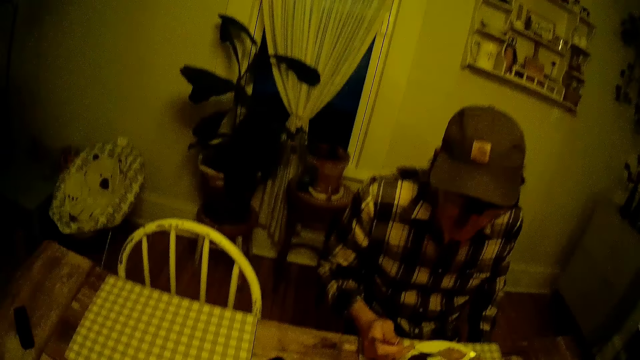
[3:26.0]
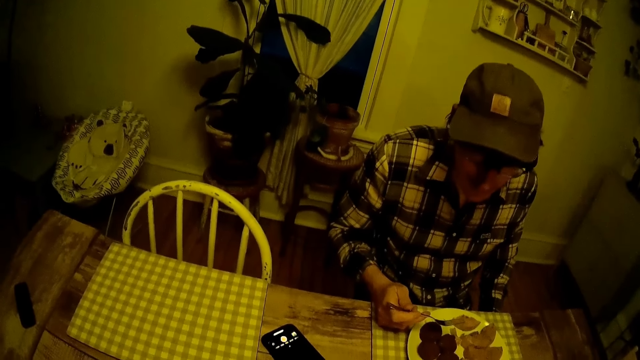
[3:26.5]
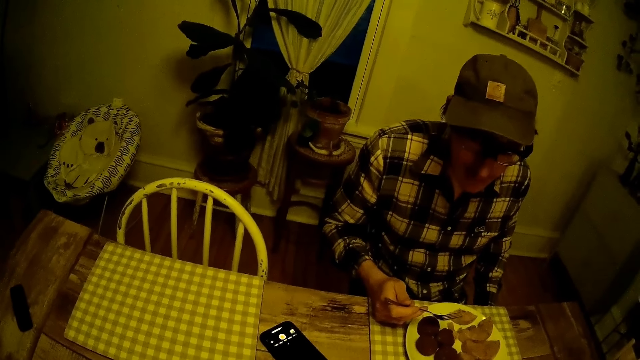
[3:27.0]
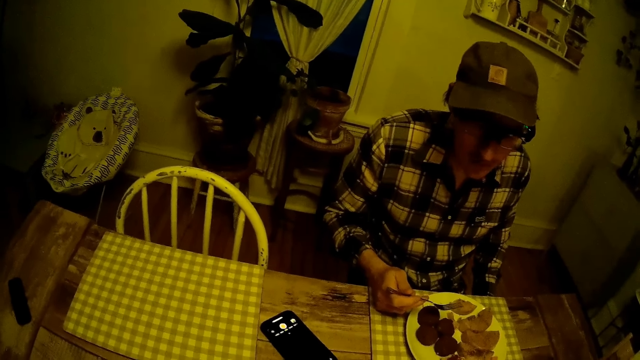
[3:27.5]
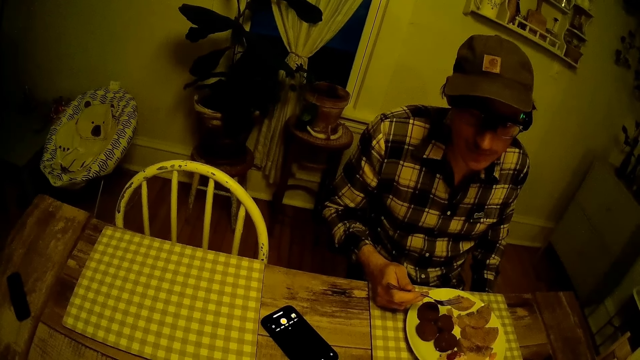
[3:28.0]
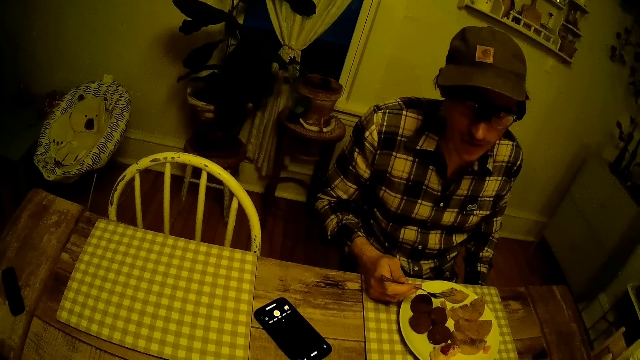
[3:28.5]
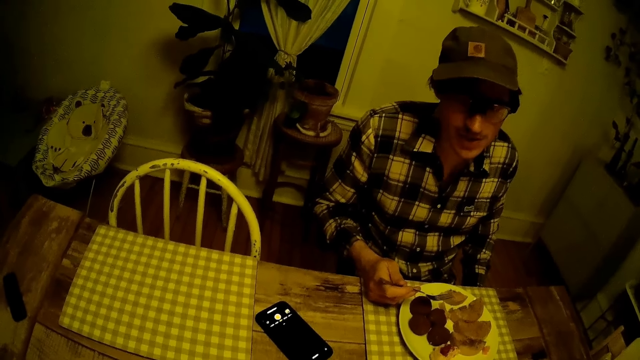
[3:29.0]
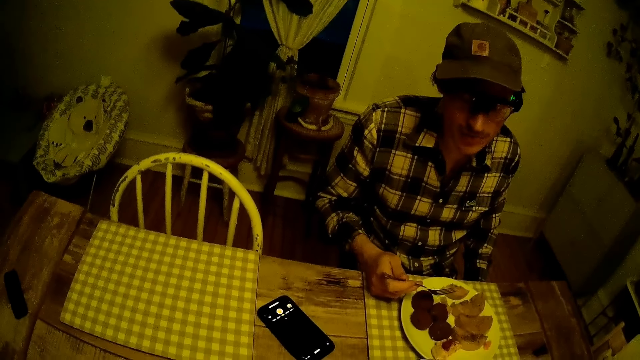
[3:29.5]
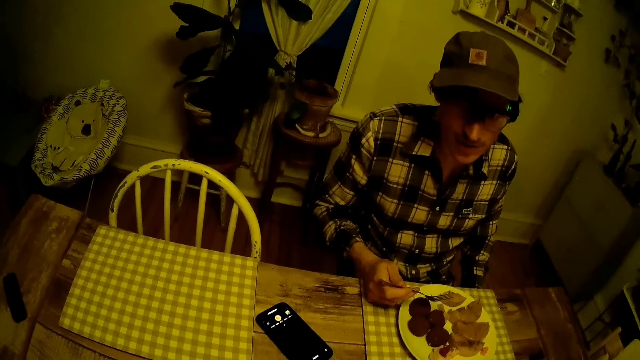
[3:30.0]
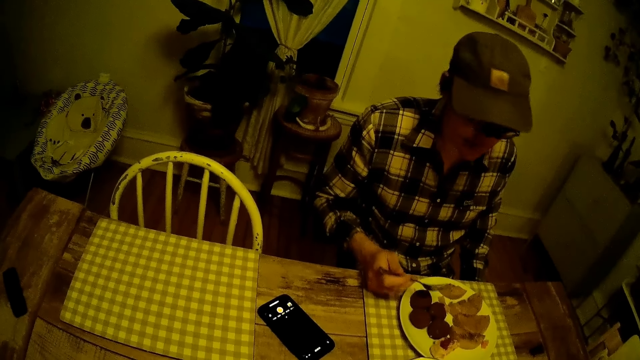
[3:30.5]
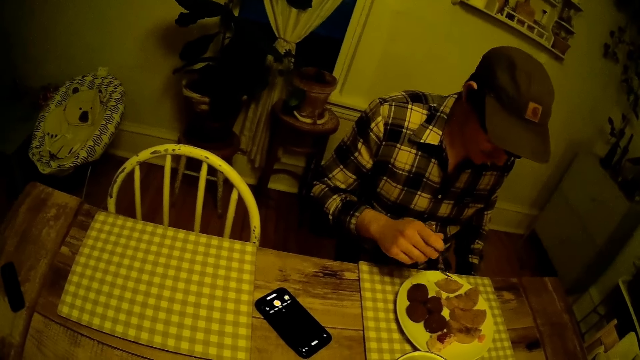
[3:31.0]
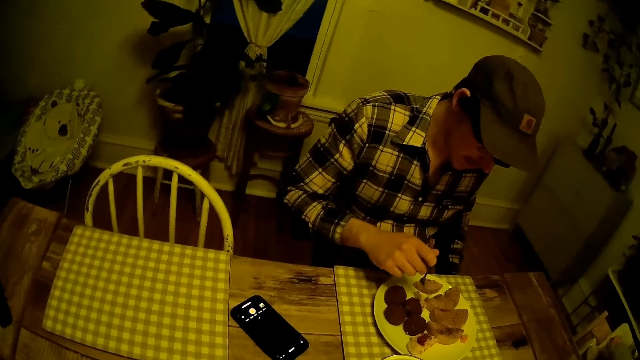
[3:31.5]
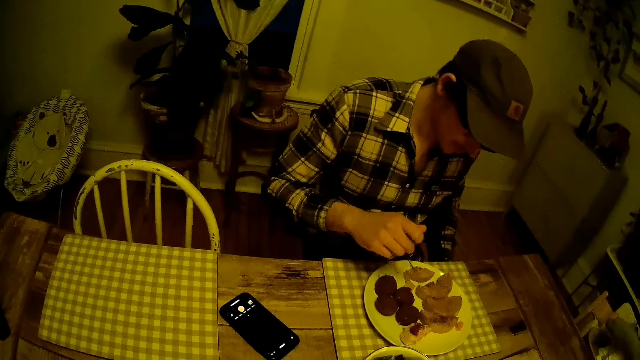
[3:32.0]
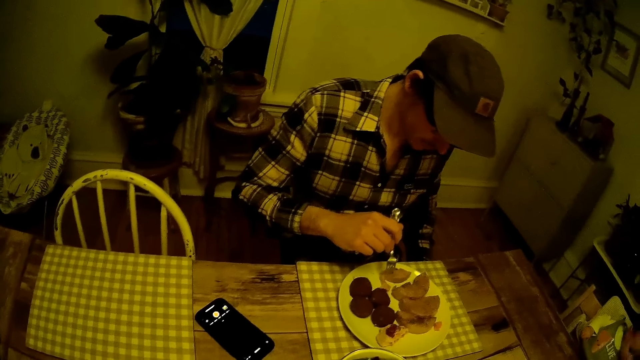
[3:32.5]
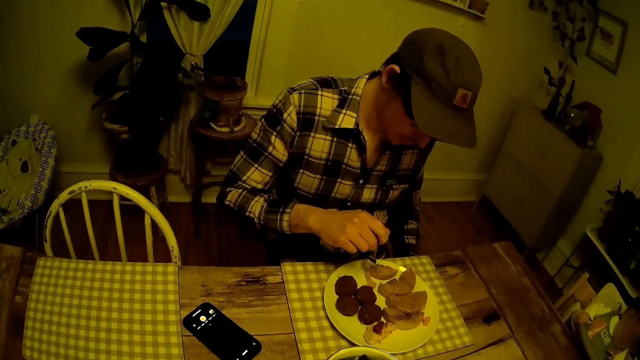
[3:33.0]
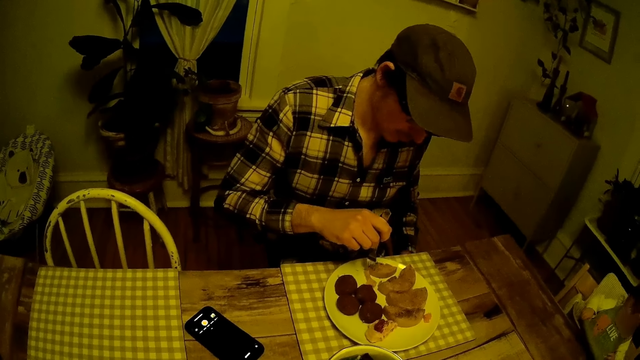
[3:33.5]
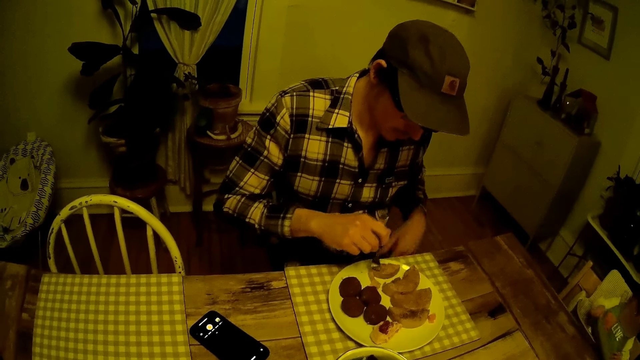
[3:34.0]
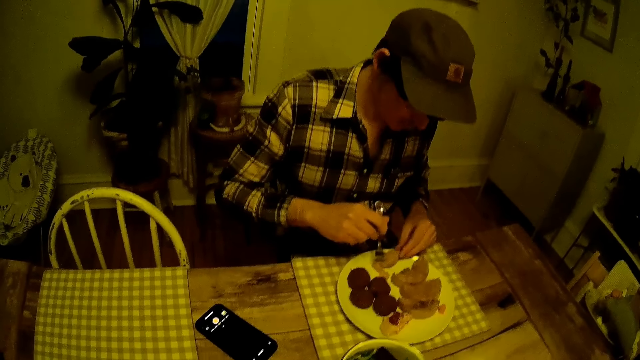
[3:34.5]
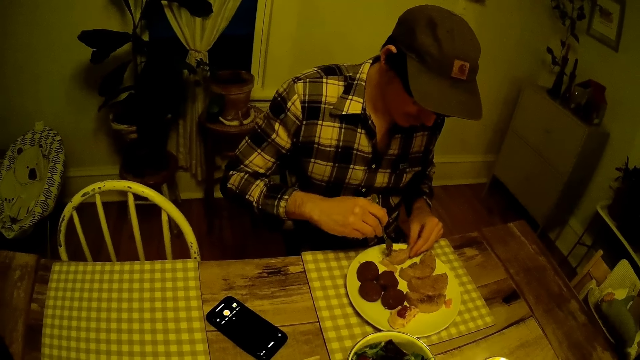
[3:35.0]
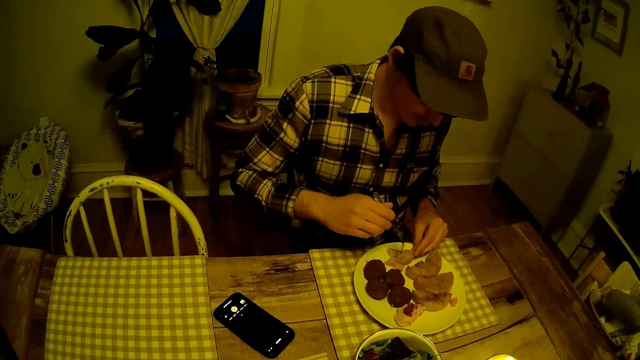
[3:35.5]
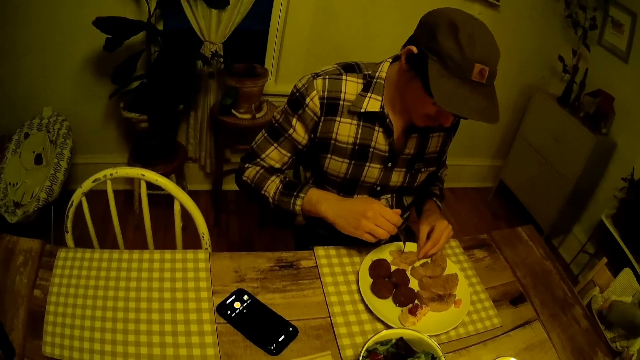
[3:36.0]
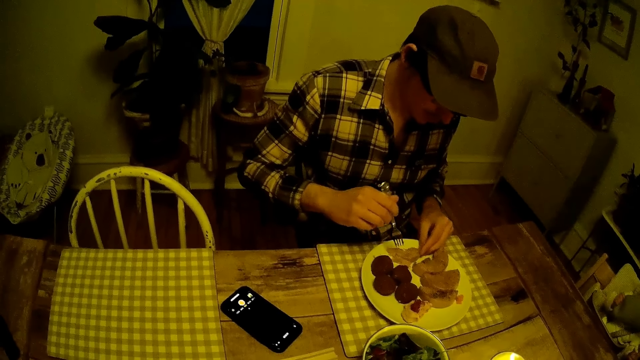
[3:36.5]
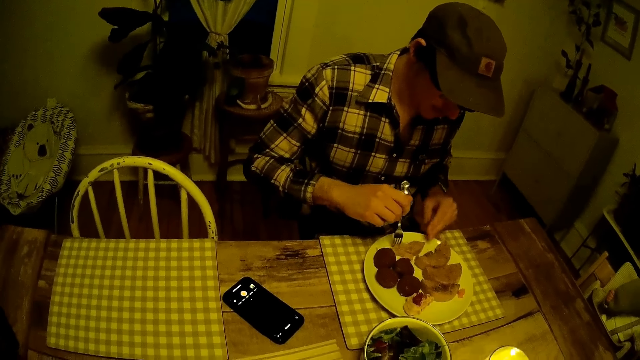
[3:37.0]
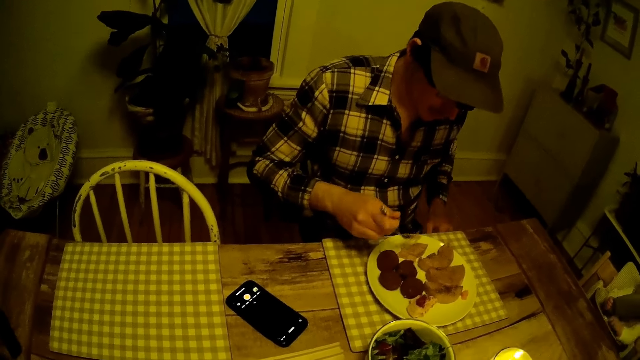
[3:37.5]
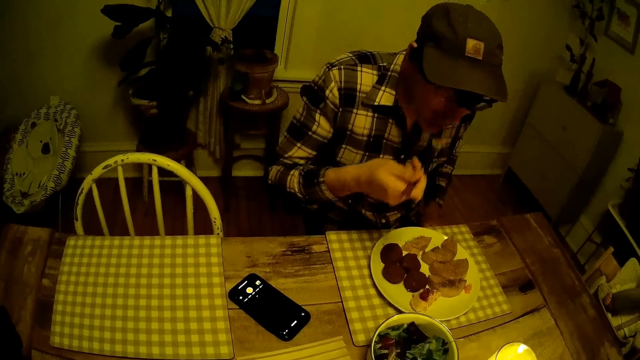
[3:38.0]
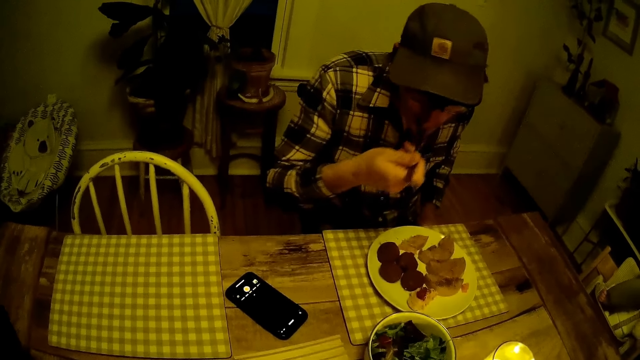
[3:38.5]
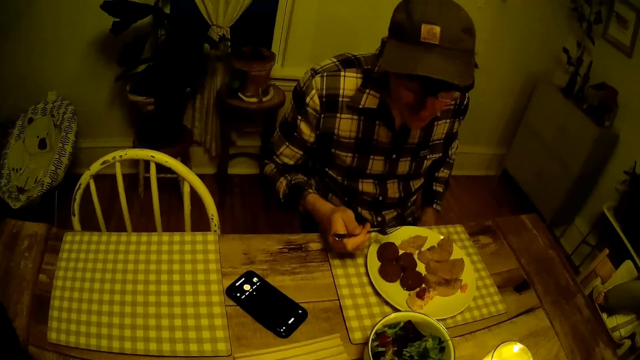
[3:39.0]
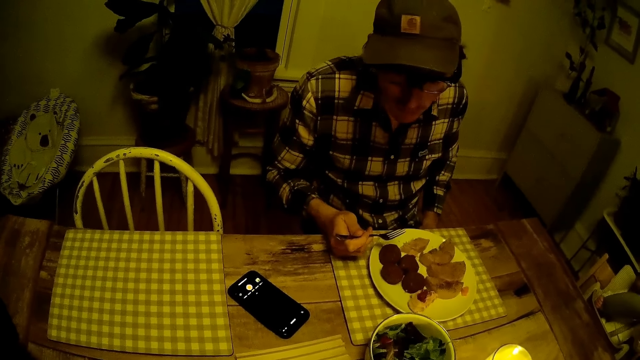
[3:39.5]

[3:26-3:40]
The man eats from the plate of food with the fork in his right hand.

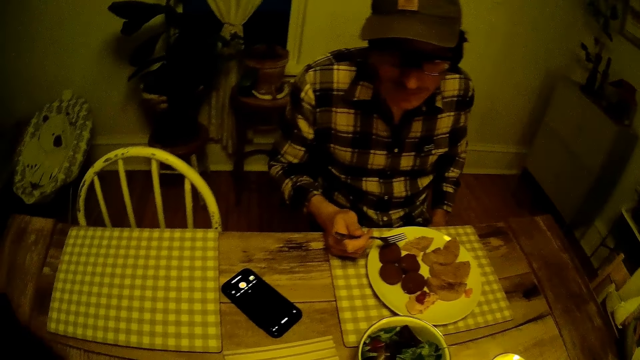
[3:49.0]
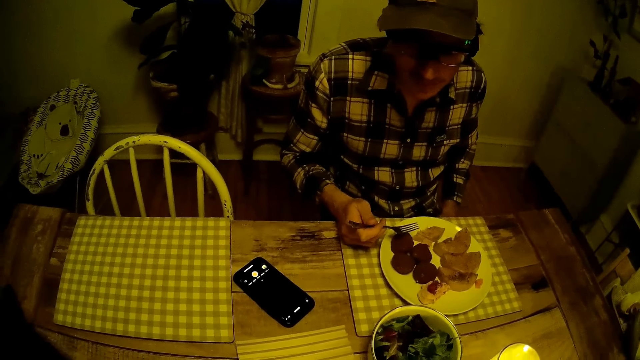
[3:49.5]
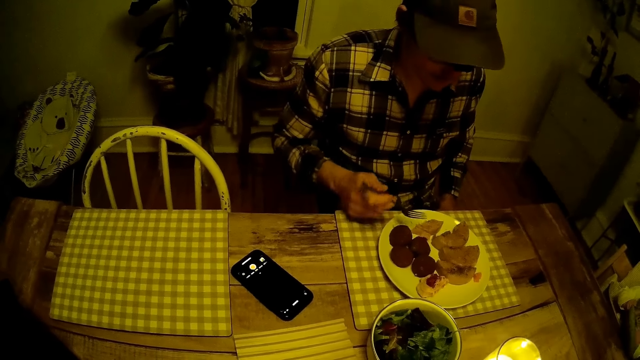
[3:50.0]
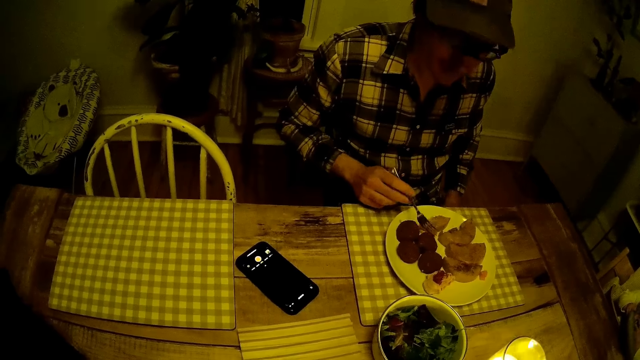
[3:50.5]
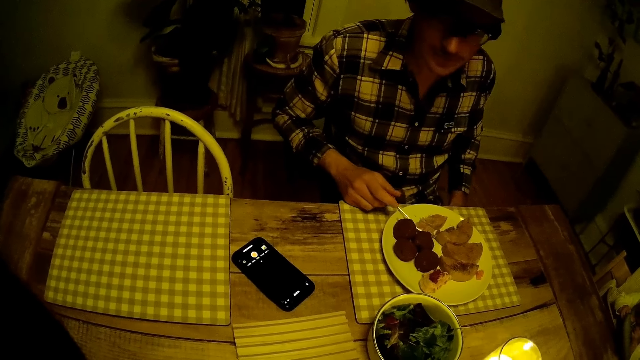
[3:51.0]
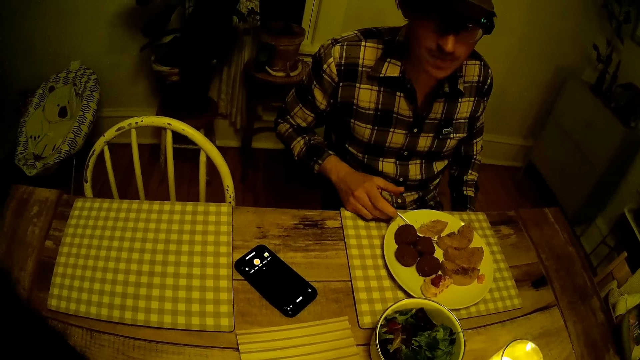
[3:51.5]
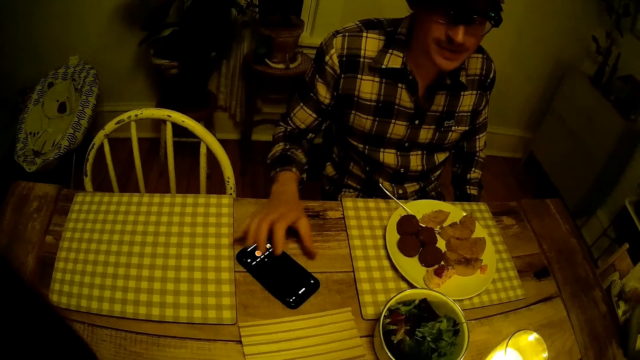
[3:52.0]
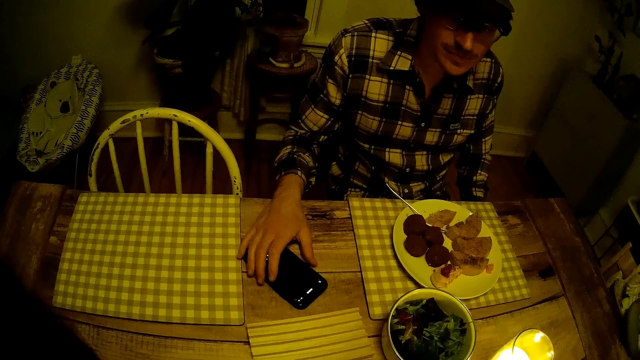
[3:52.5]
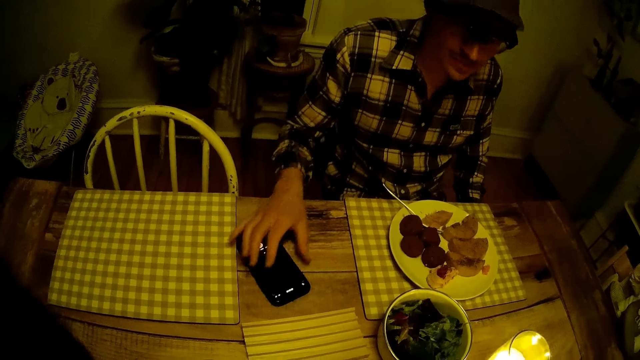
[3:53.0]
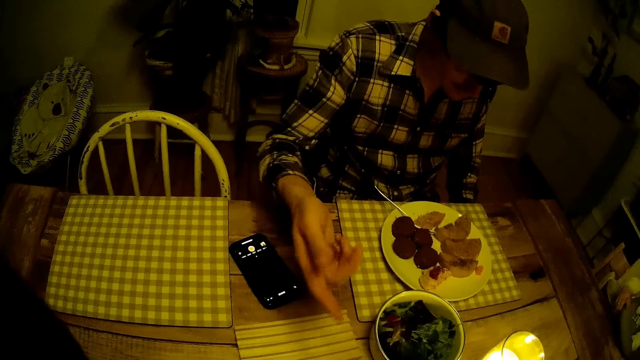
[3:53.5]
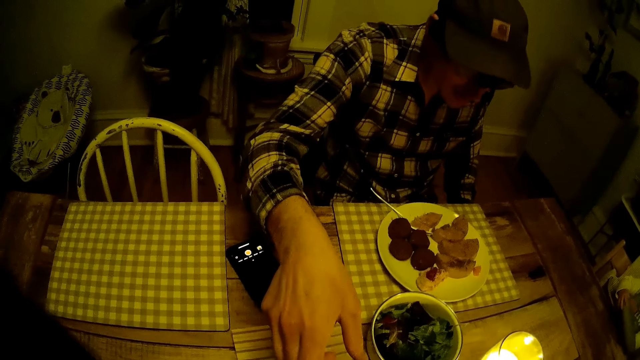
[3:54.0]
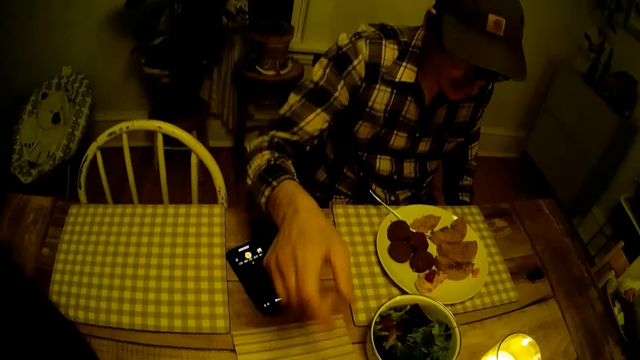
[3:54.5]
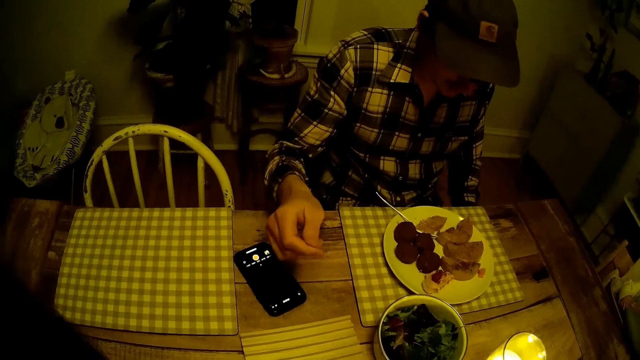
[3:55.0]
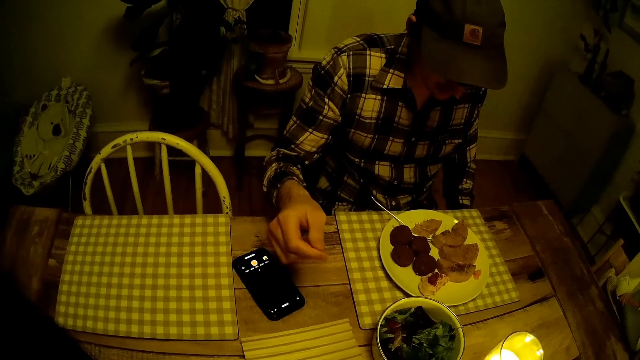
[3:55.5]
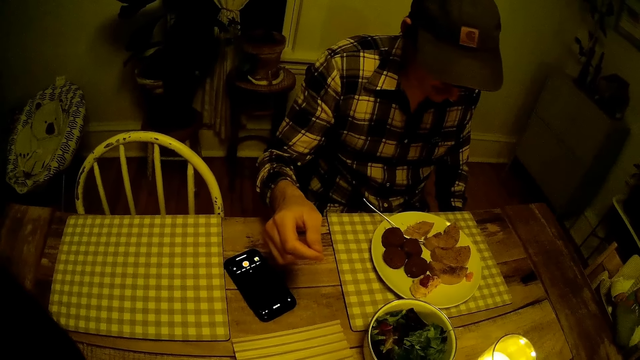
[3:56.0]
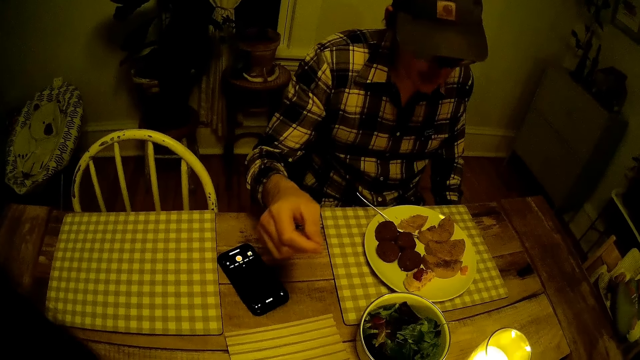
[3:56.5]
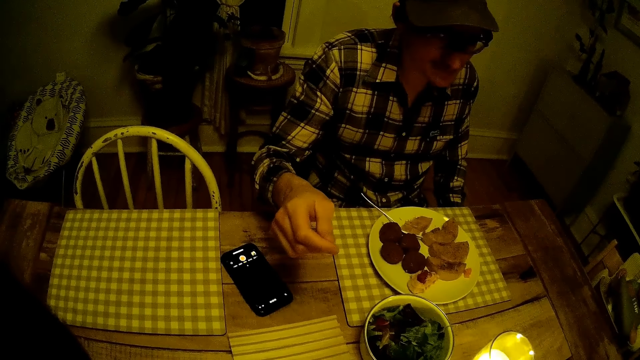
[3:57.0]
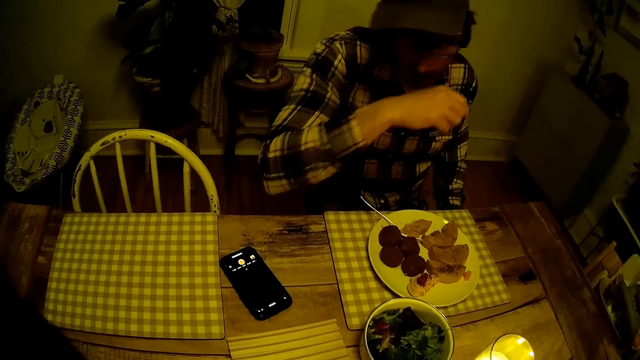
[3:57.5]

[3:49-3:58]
The man places the fork on the plate of food with his right hand. The man holds a phone on the table and touches the phone on the dining table with his left hand. The man points at the camera wearer and interacts with the camera wearer.
